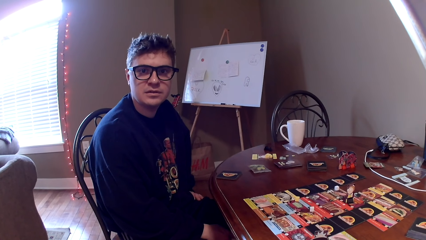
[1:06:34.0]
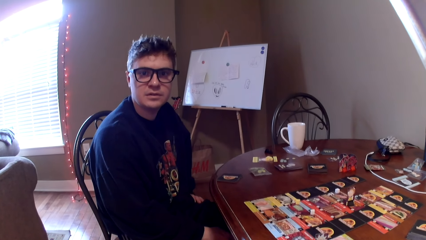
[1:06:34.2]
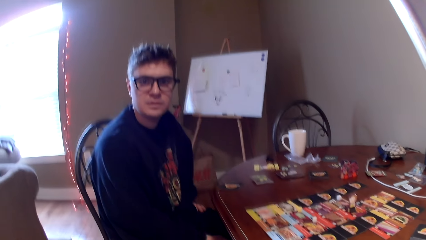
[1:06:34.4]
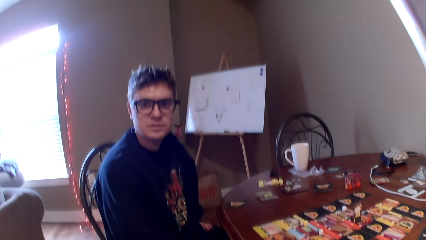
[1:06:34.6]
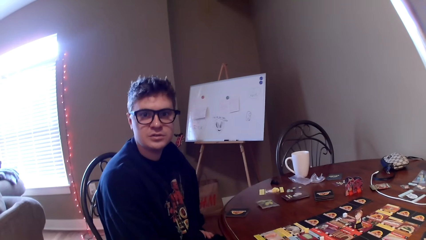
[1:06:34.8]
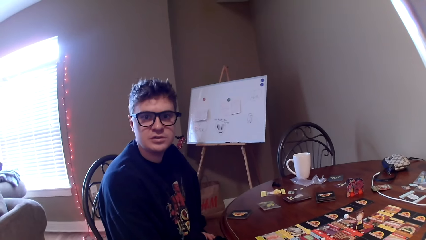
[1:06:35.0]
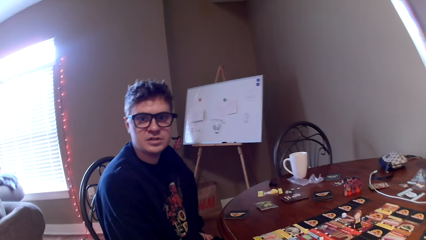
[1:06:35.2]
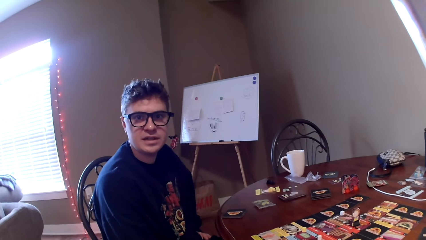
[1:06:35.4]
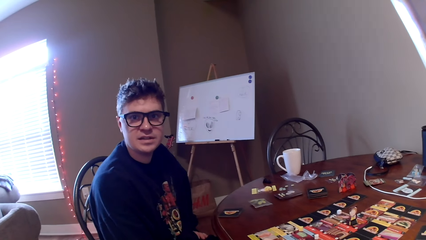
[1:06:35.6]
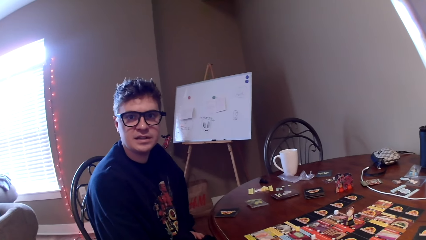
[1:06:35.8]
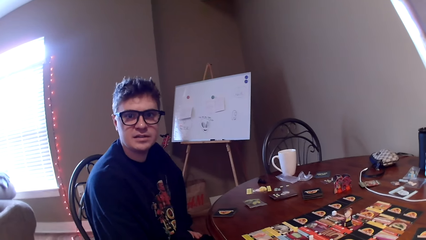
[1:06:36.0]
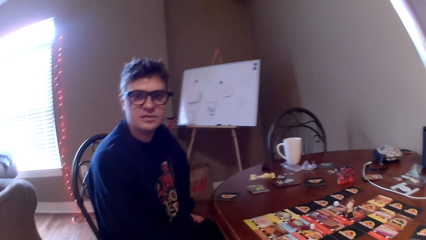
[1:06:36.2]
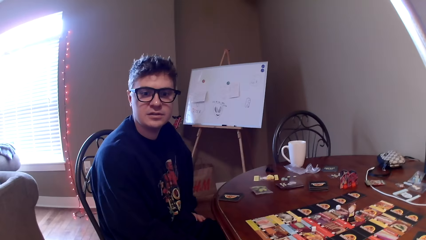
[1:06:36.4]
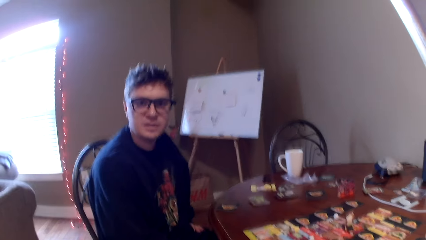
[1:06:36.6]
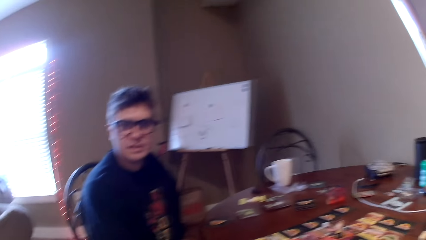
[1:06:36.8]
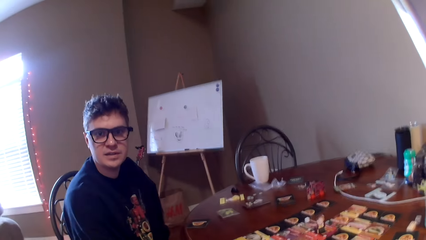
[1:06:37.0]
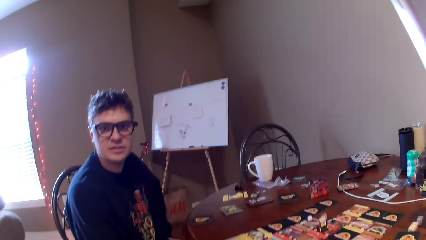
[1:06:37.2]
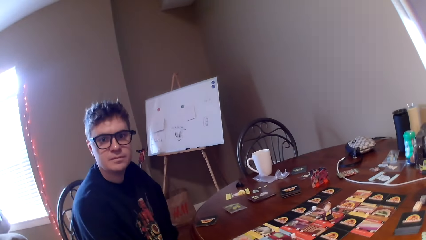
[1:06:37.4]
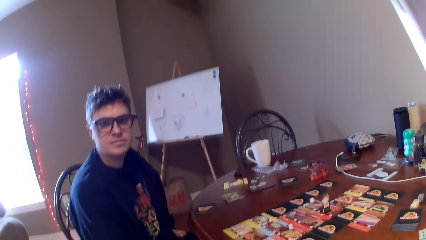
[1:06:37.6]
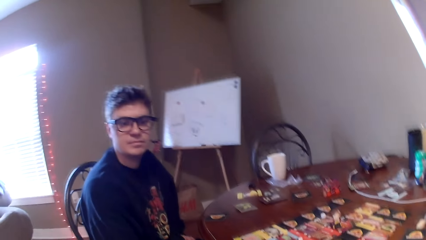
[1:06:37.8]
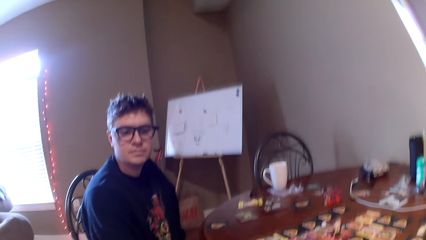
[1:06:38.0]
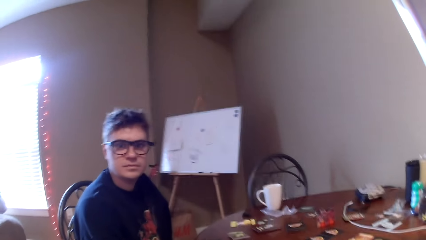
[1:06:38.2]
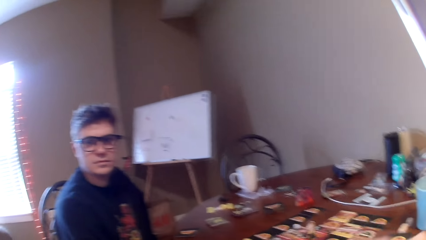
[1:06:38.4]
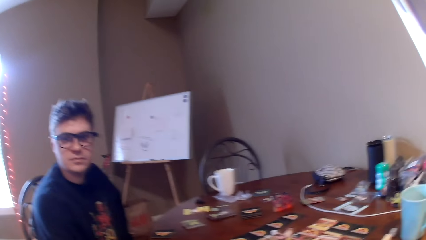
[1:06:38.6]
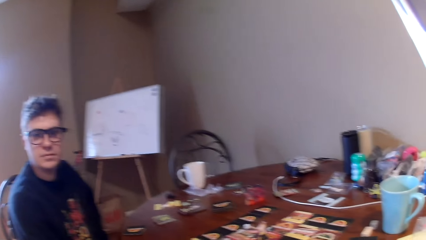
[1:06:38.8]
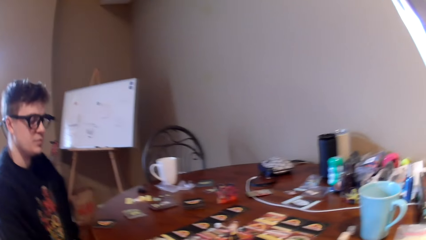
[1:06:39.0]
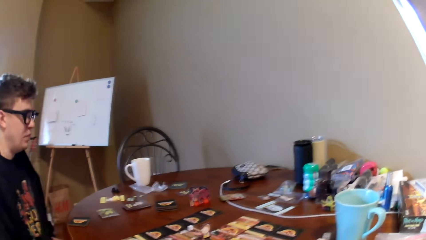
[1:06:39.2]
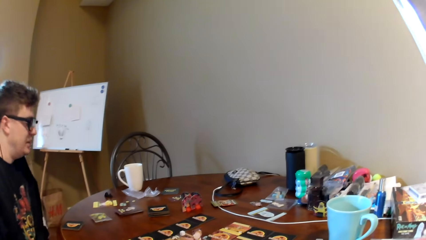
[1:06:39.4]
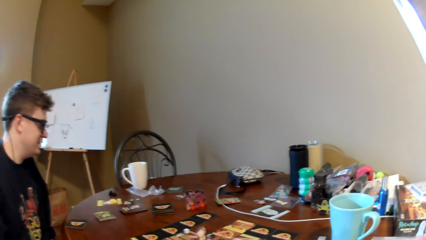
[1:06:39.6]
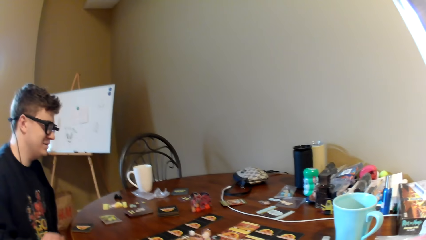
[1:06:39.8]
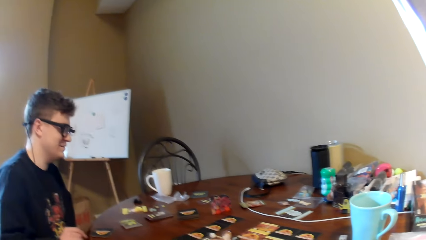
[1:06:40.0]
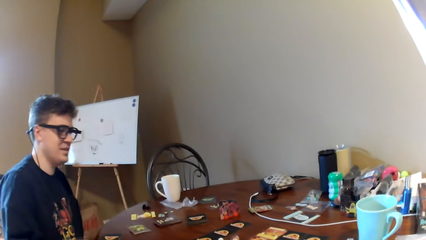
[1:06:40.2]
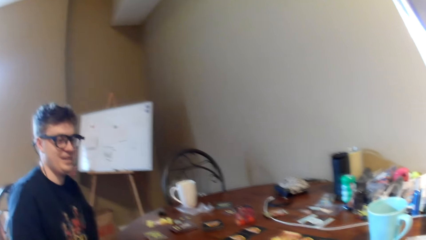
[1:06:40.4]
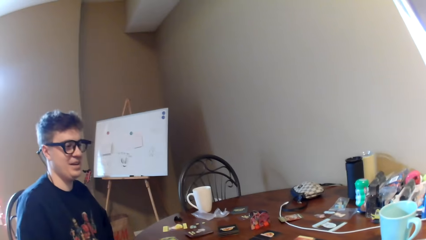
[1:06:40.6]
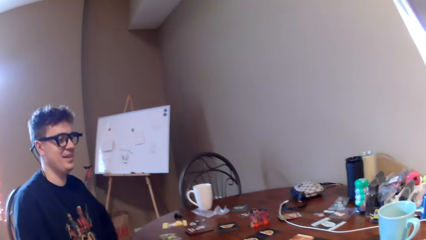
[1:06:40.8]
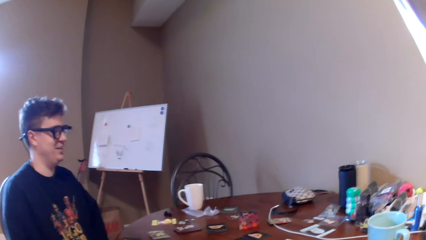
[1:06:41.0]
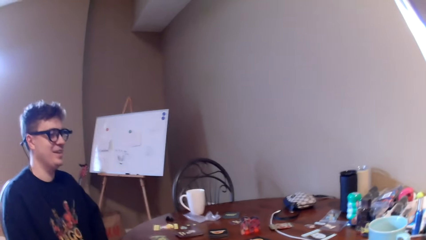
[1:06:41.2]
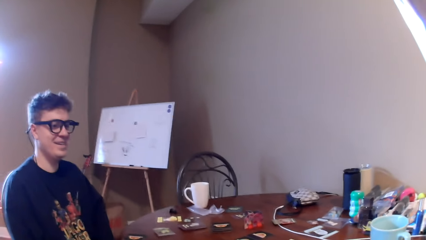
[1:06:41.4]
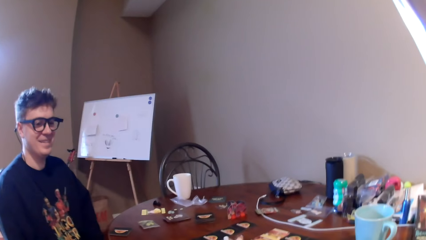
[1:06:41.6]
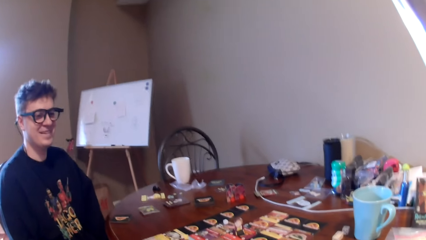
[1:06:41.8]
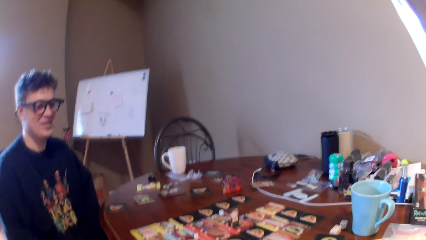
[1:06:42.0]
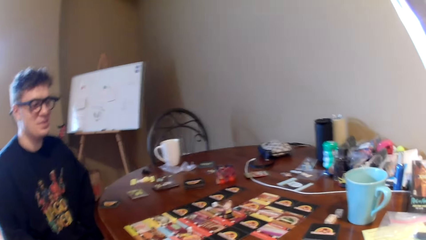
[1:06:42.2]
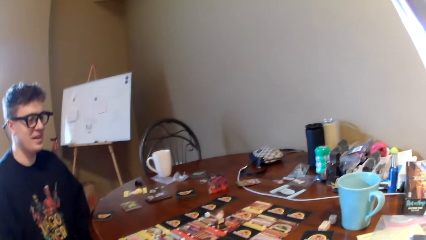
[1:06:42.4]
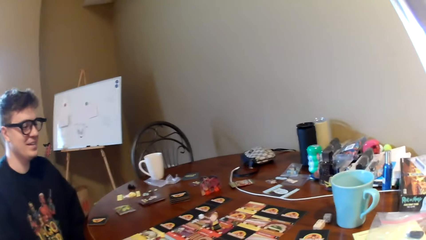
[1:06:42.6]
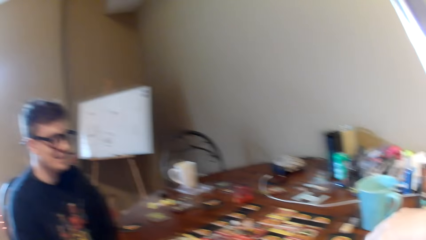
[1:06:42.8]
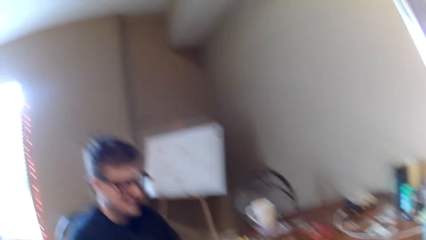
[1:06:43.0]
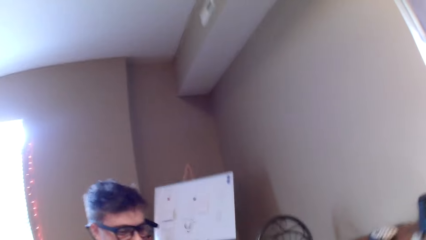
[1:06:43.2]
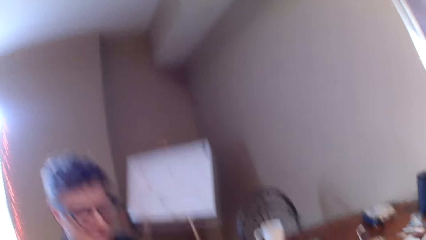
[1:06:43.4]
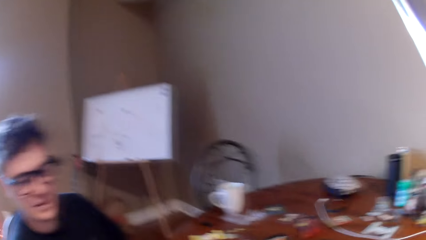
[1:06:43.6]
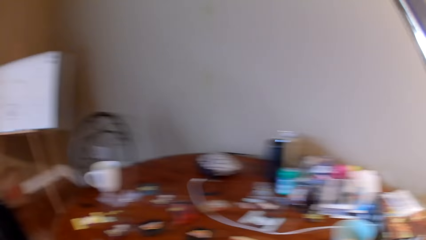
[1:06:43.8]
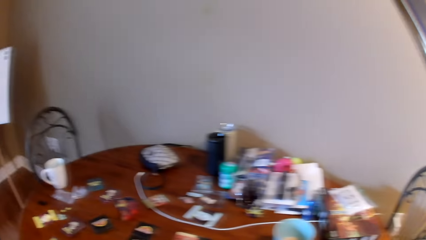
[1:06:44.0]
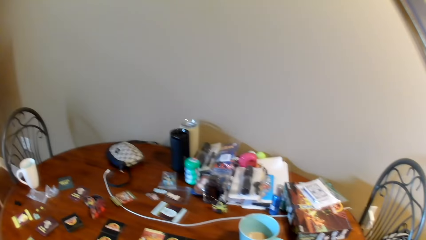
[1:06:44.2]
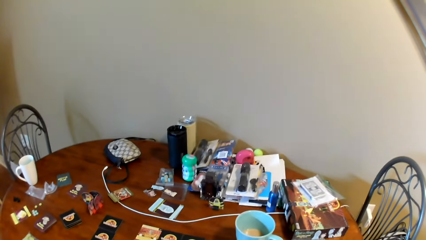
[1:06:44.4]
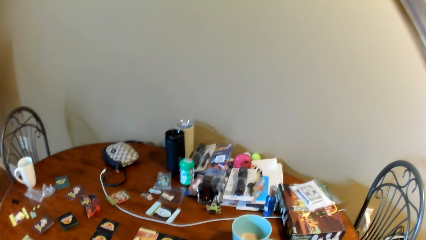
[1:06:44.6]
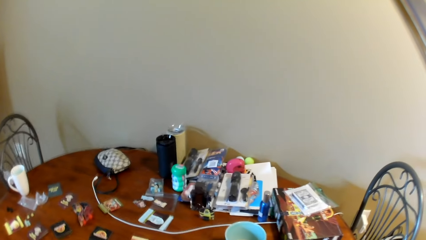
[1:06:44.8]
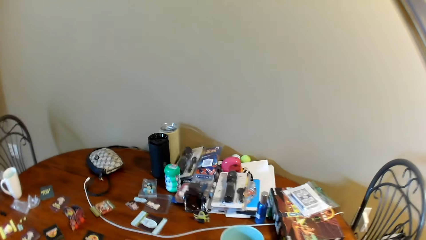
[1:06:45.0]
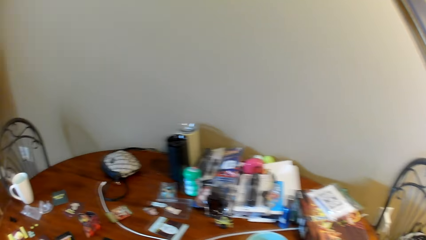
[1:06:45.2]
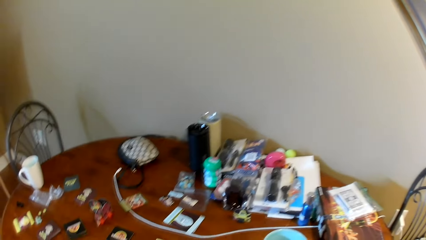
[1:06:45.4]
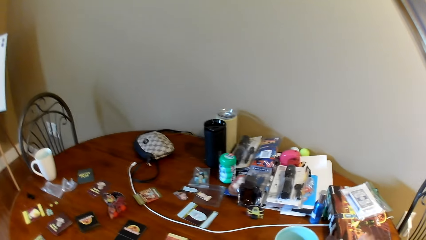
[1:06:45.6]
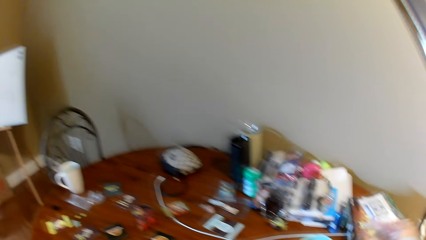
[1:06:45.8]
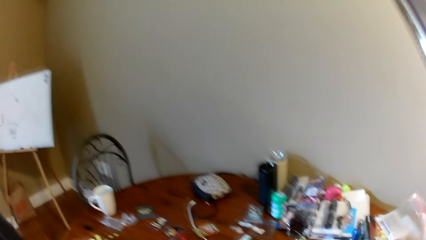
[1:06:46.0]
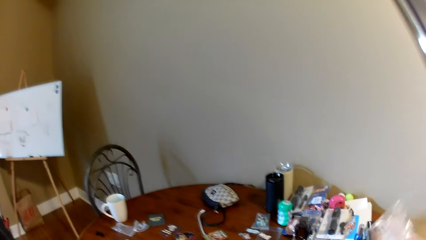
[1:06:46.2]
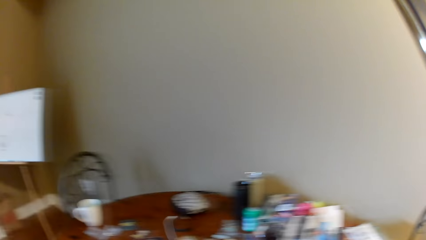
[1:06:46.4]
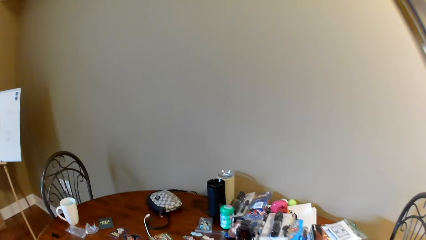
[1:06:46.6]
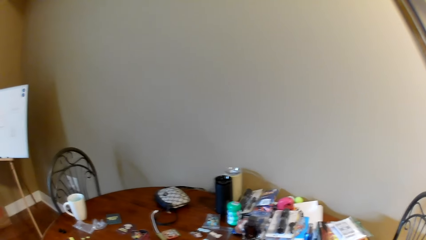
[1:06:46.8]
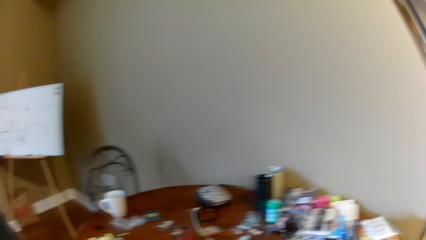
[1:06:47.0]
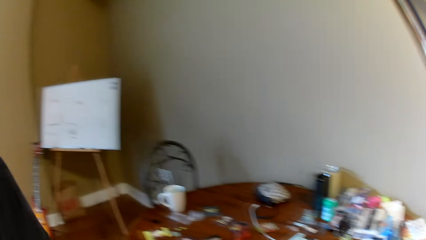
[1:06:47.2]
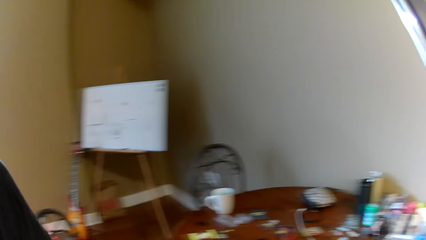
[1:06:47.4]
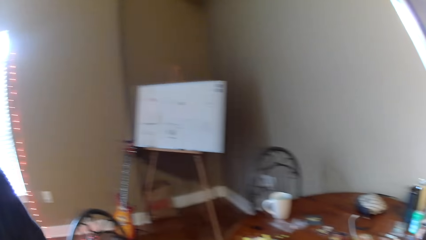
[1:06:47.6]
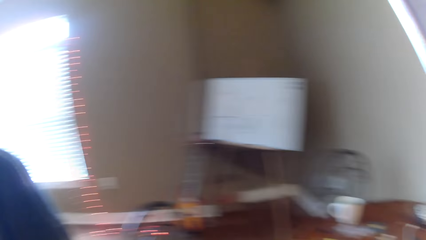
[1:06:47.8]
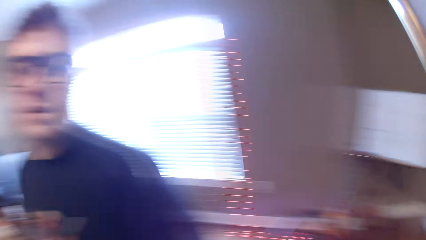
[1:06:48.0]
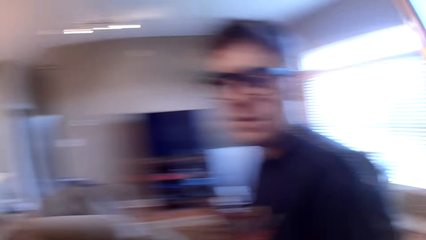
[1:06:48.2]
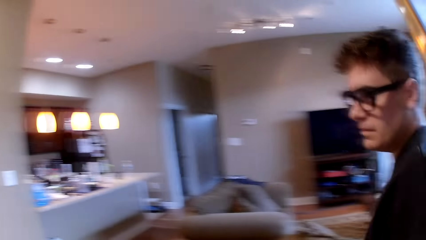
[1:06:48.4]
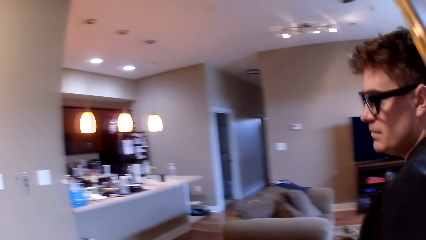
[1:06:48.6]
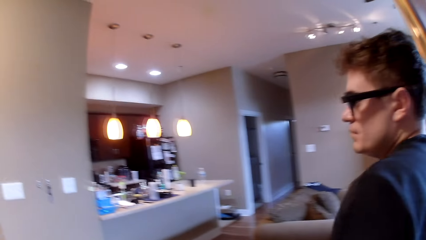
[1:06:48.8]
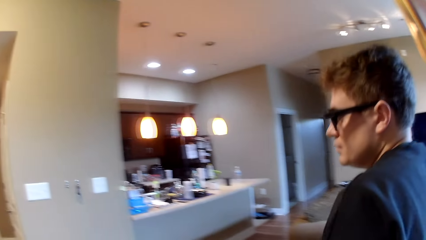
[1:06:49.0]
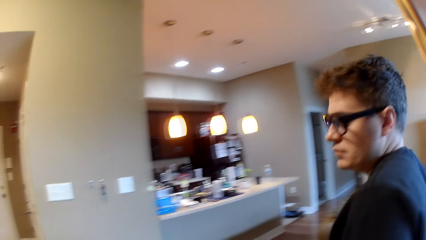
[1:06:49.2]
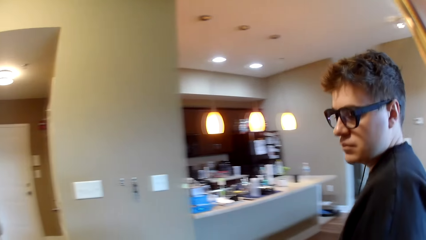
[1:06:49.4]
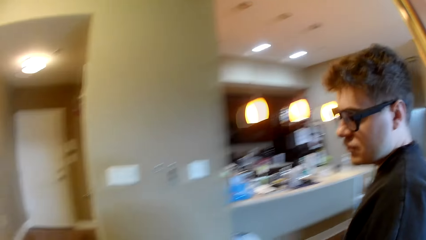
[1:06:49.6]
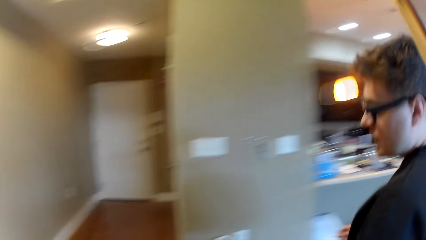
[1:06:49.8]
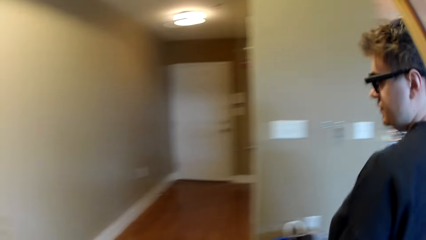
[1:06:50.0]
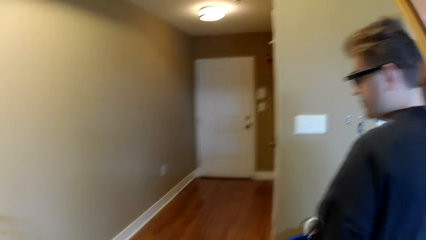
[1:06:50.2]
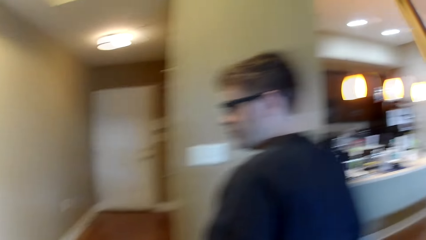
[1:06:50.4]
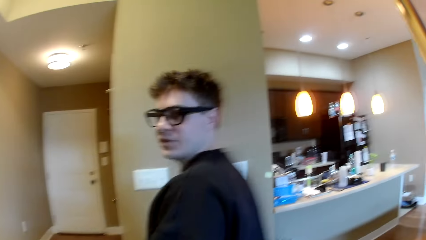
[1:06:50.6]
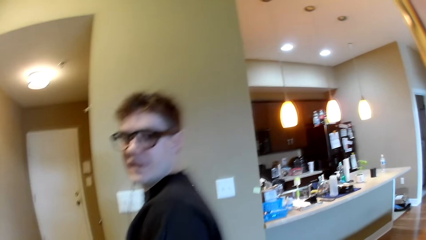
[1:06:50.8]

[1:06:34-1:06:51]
The camera wearer responds to a man. The man talks to the camera wearer. The camera wearer looks around. They laugh to the man. They move to the table. The man talks to the camera wearer. The man walks around. The camera wearer walks in the room.
